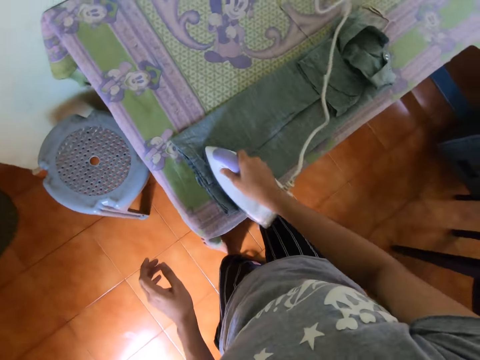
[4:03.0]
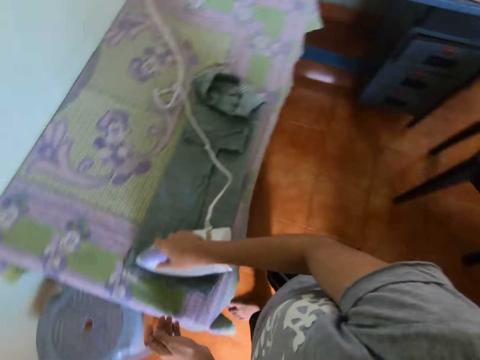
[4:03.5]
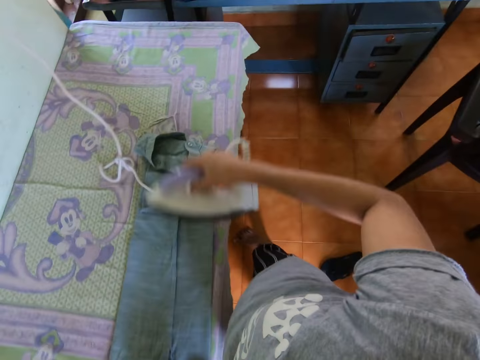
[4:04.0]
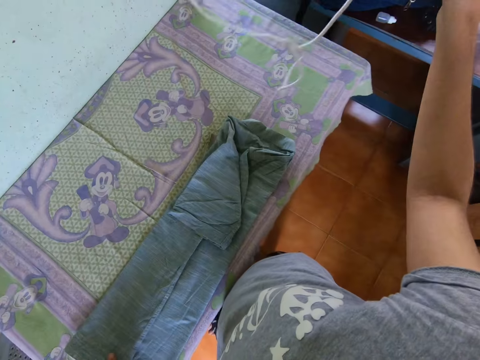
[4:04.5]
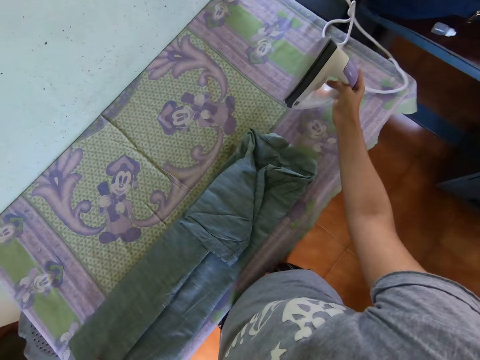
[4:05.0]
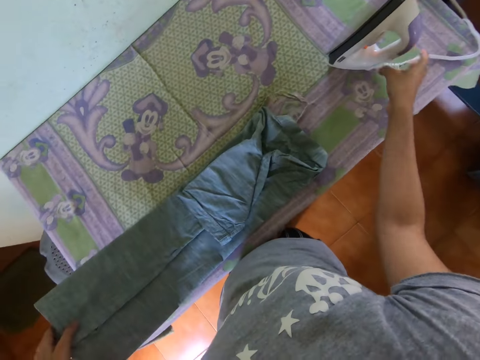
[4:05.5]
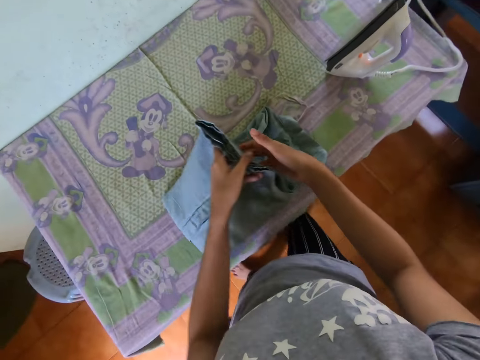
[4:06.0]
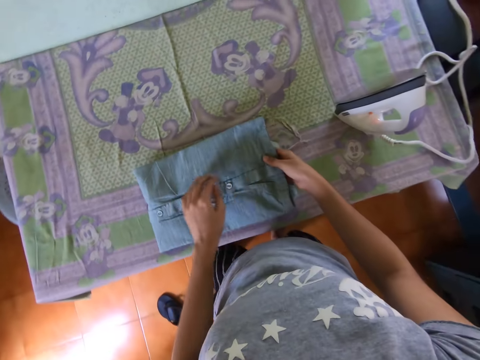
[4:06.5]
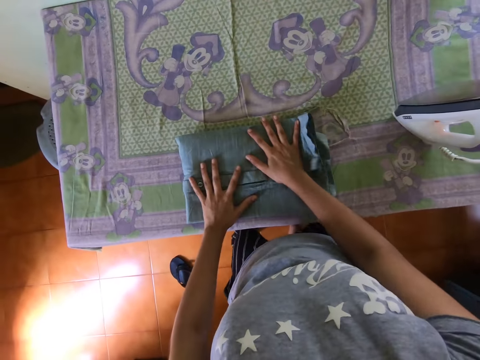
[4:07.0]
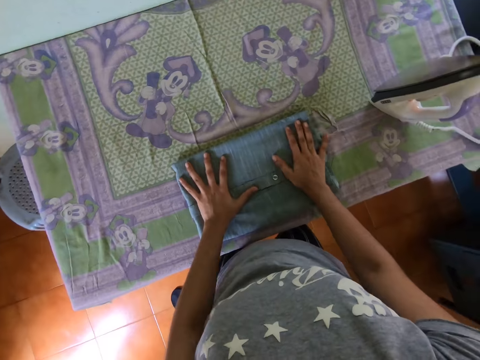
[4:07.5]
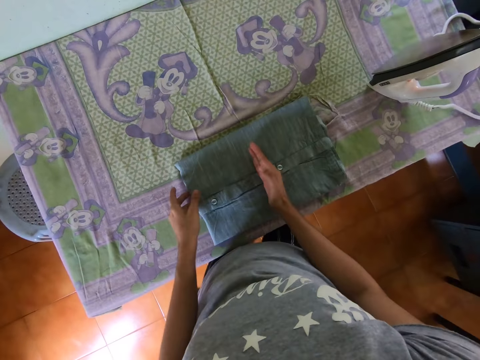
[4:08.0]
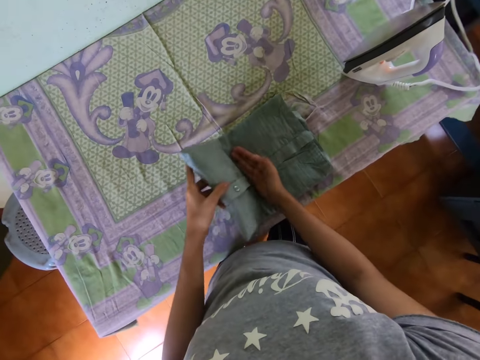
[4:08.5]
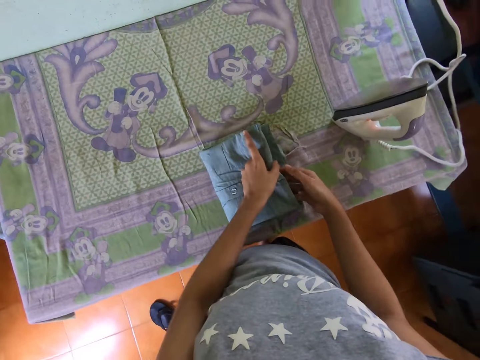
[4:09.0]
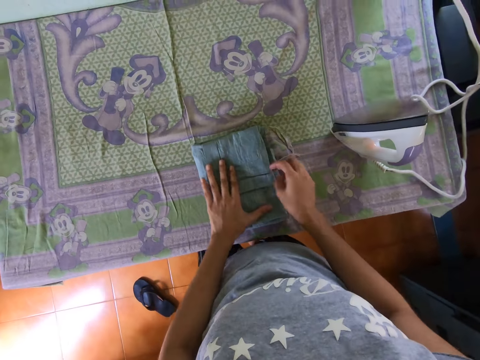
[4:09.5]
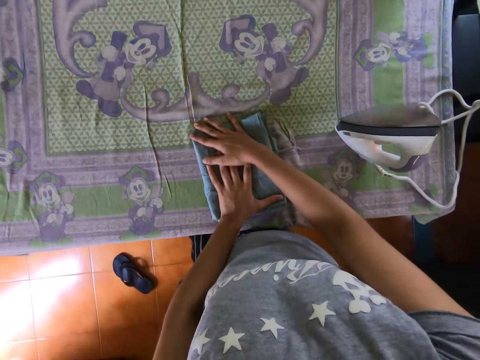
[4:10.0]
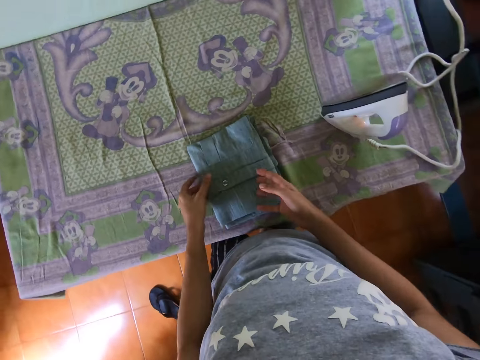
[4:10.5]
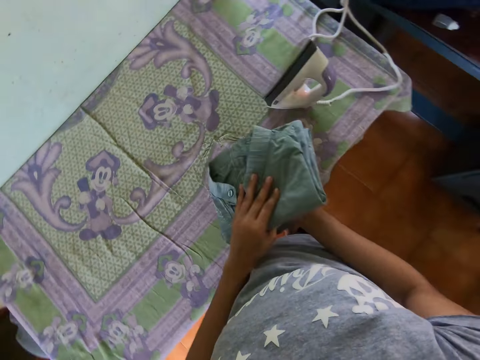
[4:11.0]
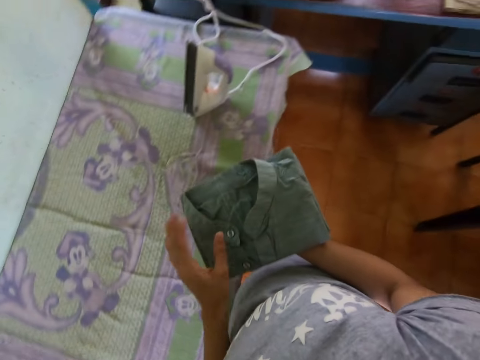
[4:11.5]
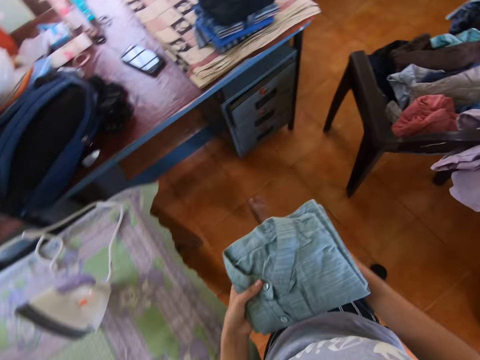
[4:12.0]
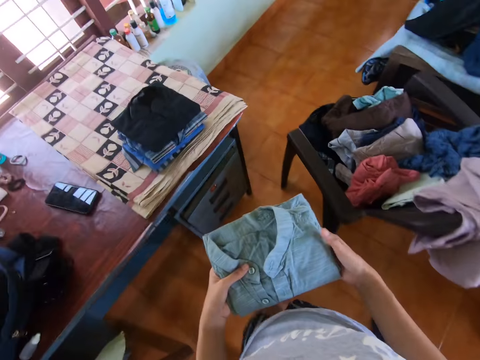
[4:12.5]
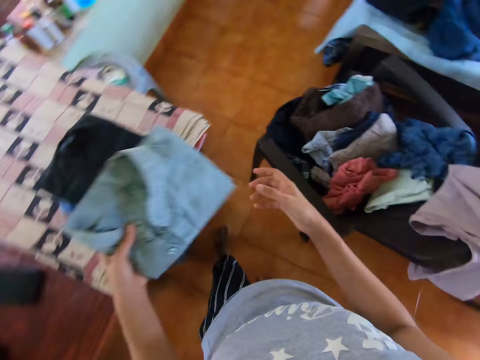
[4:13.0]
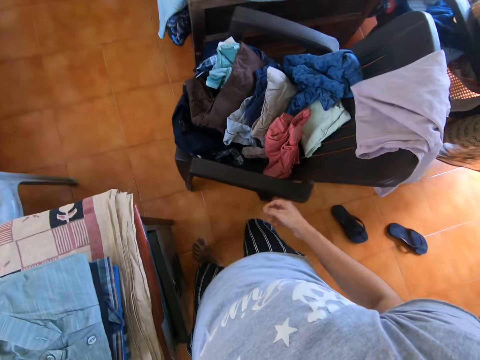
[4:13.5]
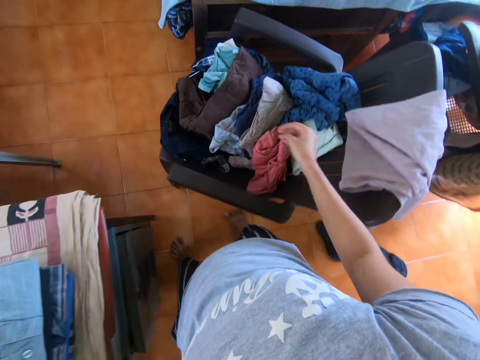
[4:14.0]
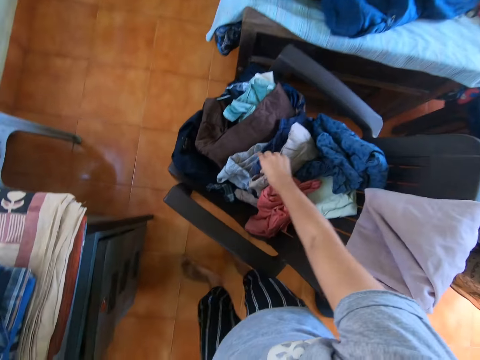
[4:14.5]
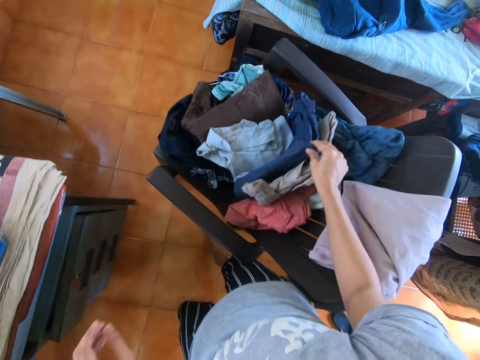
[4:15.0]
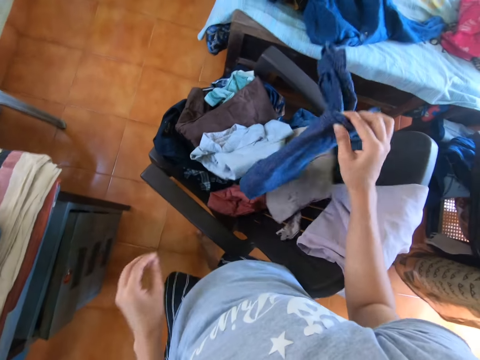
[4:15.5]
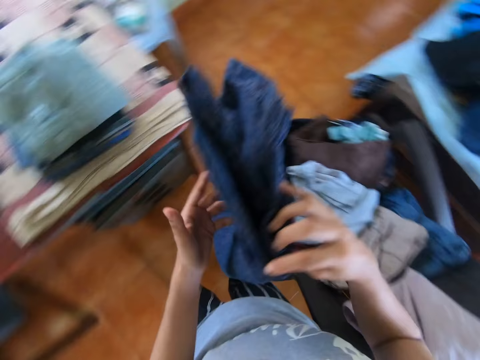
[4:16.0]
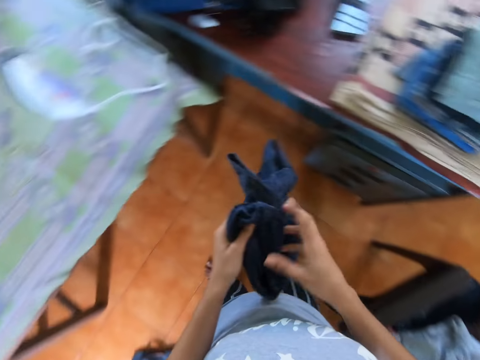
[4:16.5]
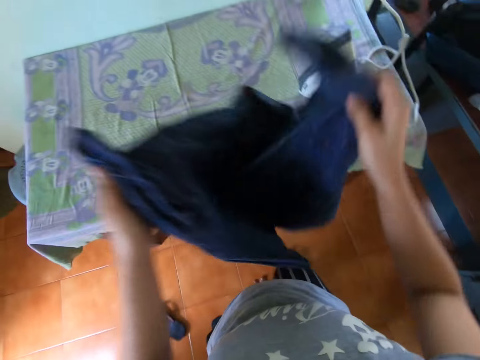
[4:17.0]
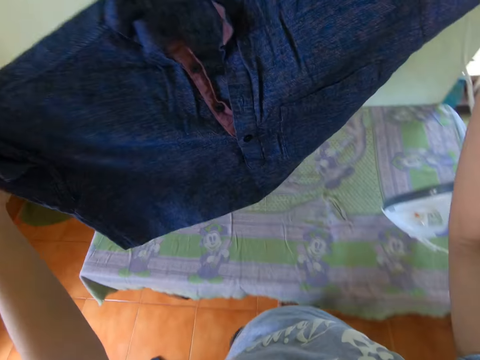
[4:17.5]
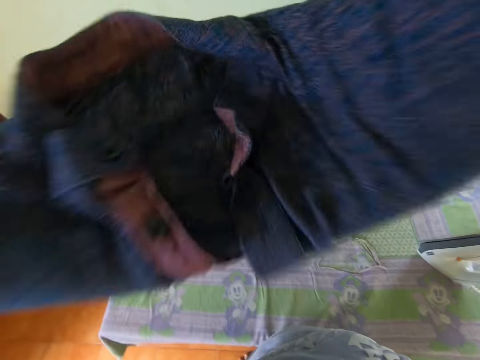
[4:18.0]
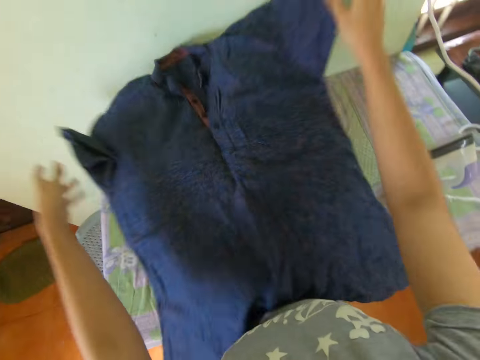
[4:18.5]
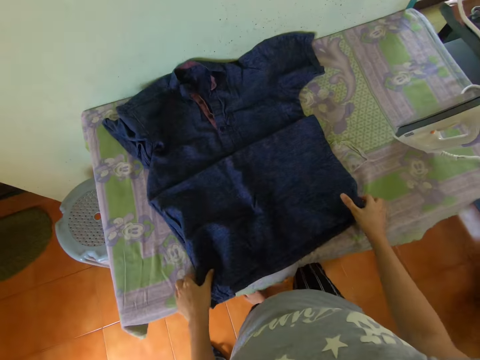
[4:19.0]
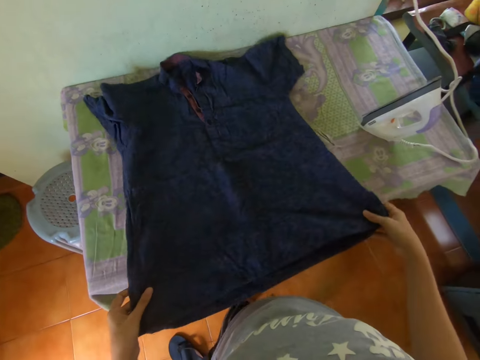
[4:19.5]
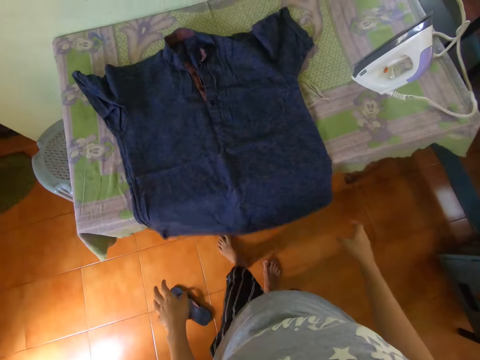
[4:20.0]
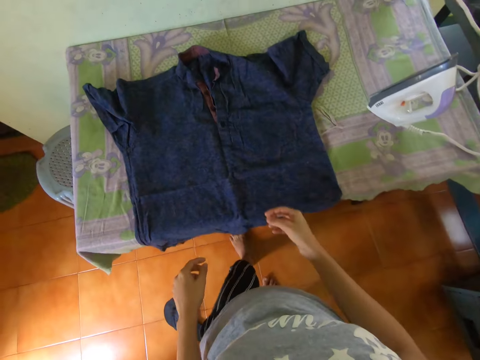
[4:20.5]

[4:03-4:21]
The camera wearer raises the iron. They put the iron on the table. They fold the shirt. They put both hands on the shirt. They fold the shirt. They pick up the shirt from the table. They walk towards the table. They put the shirt on the table. They pick up a cloth from the seat. They turn around. They unfold the cloth. They pick up another shirt. They drop the cloth on the table. They straighten the cloth.

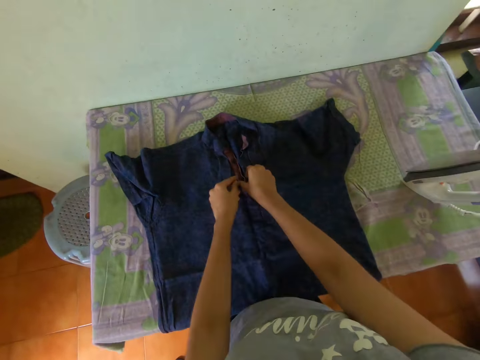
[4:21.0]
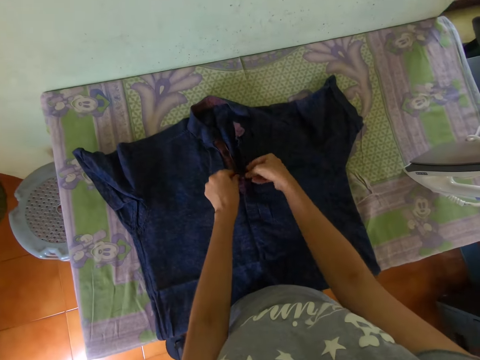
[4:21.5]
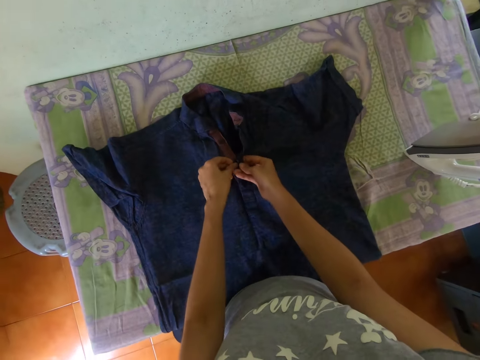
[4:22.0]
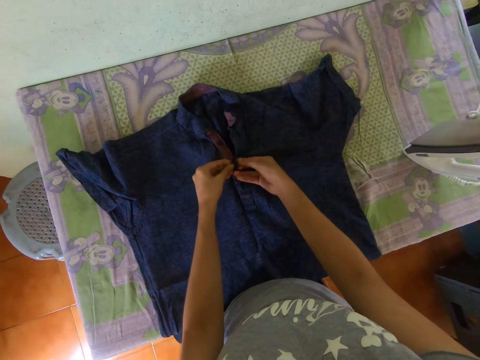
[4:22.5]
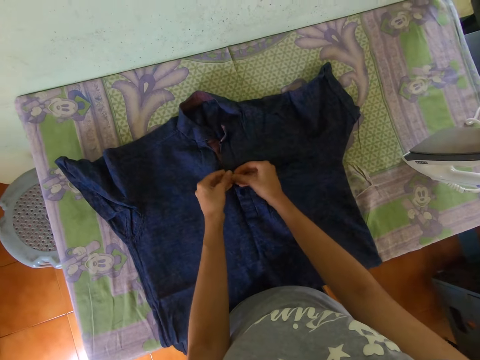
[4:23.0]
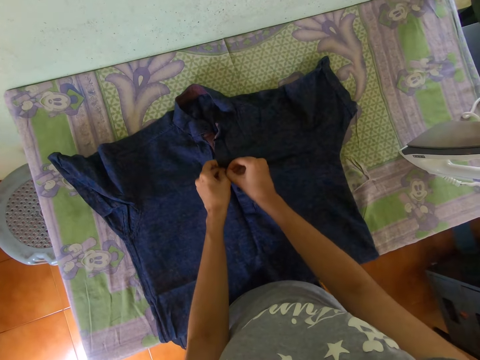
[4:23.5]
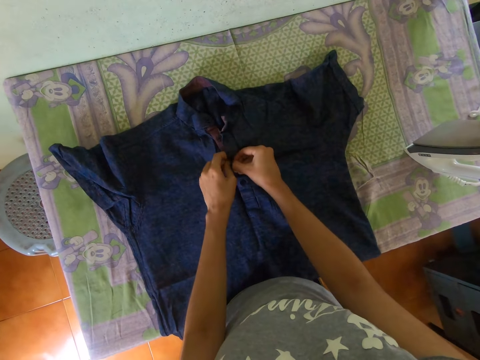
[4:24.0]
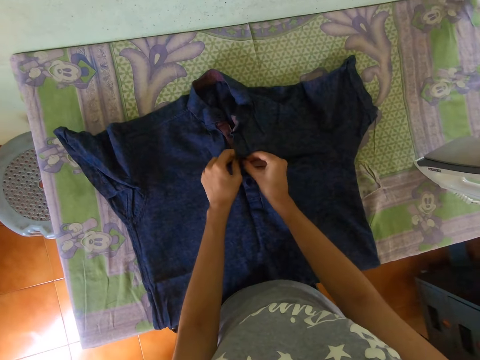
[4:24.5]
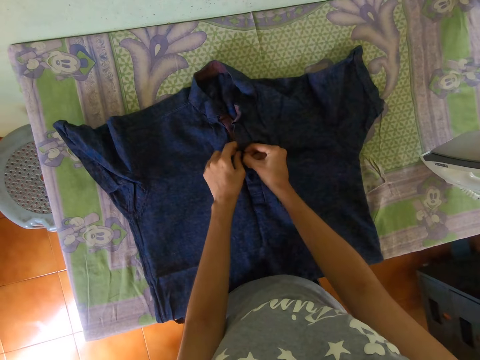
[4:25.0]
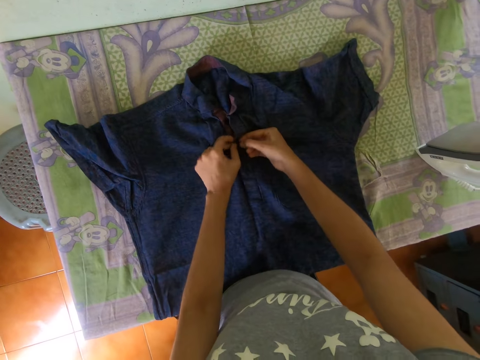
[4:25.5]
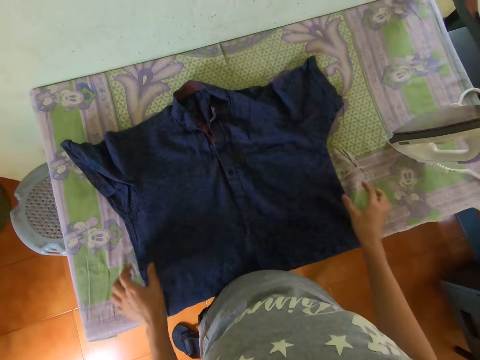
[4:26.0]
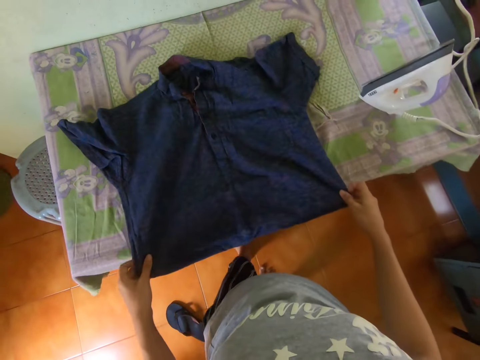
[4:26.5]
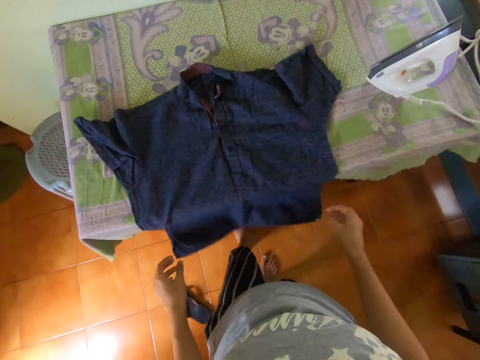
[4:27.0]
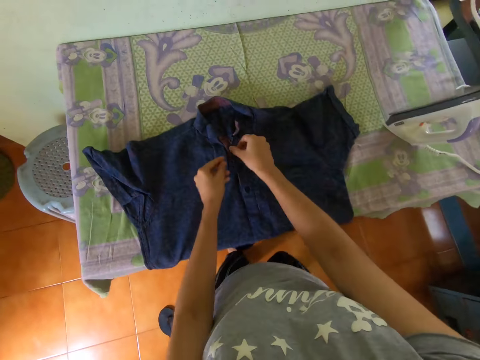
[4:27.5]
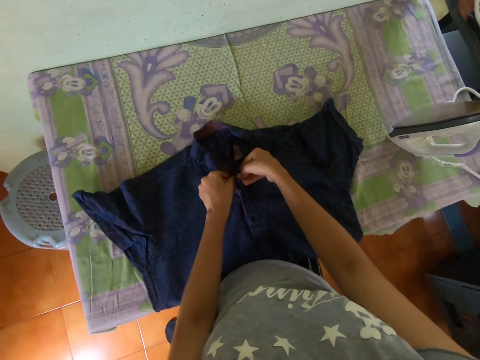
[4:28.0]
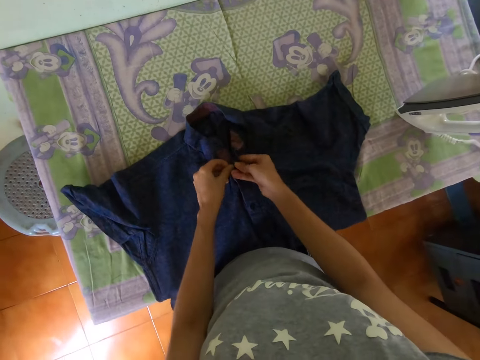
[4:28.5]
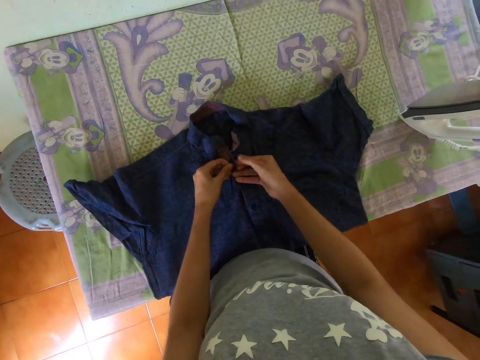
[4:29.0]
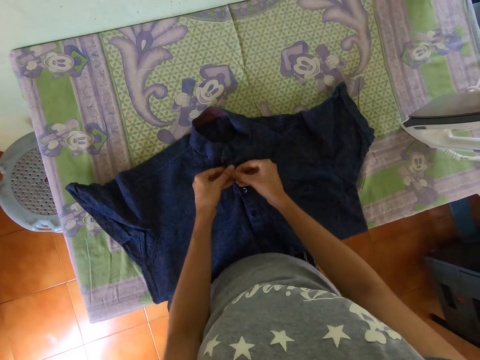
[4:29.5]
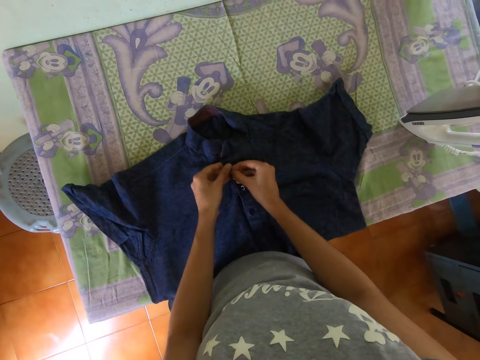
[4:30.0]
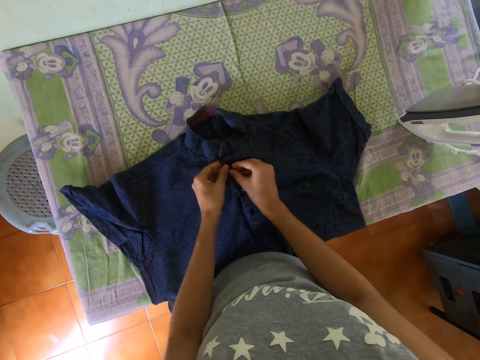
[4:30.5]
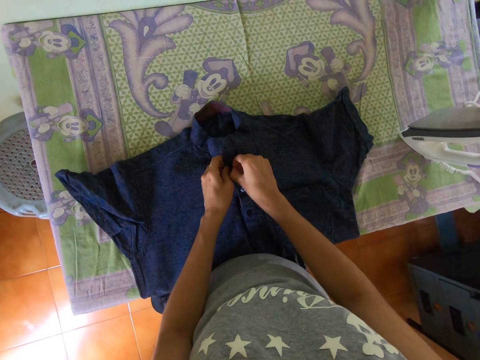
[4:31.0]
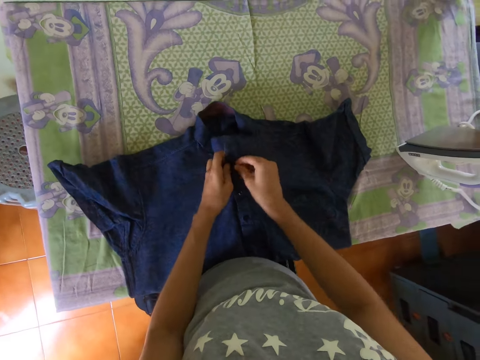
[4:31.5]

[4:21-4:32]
The camera wearer closes the button of the shirt or cloth. They move the cloth on the table. They button the cloth.
